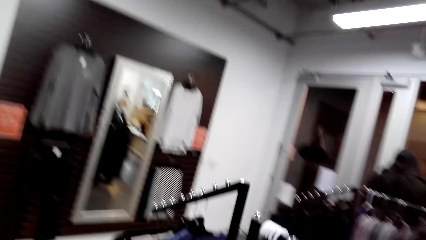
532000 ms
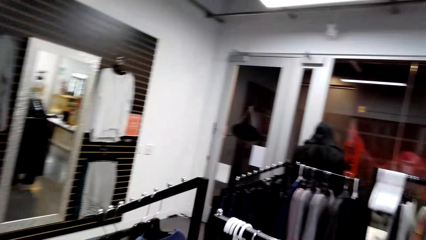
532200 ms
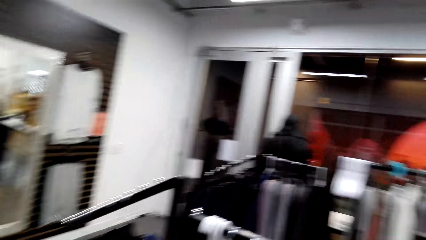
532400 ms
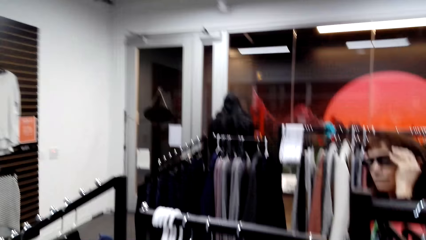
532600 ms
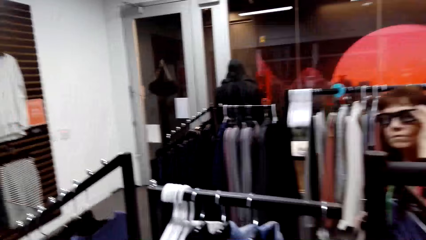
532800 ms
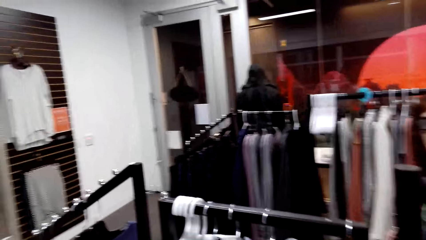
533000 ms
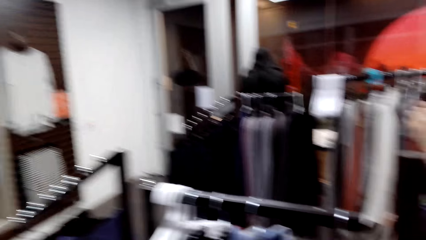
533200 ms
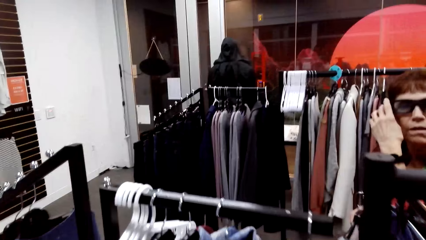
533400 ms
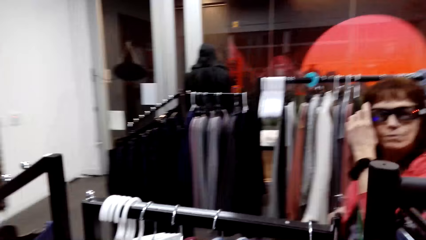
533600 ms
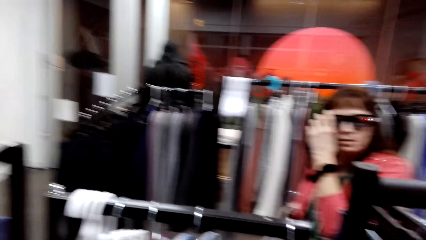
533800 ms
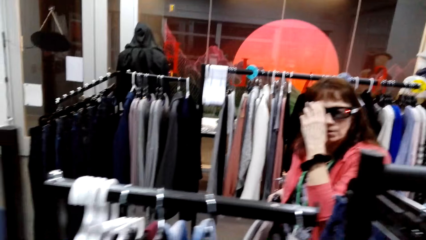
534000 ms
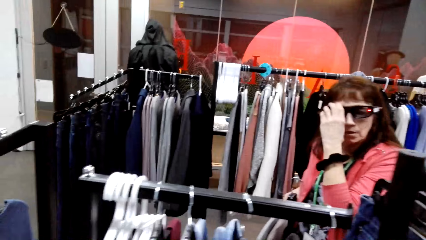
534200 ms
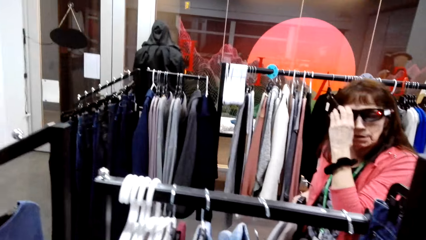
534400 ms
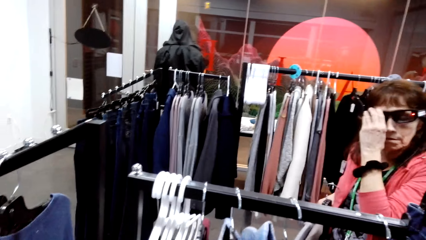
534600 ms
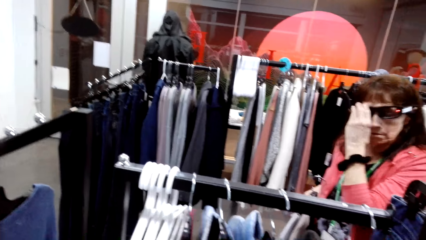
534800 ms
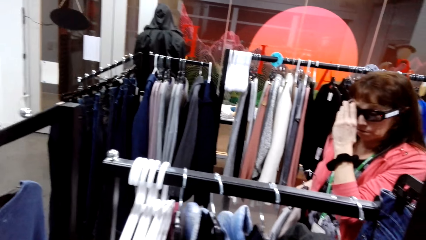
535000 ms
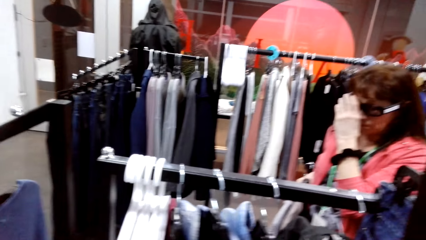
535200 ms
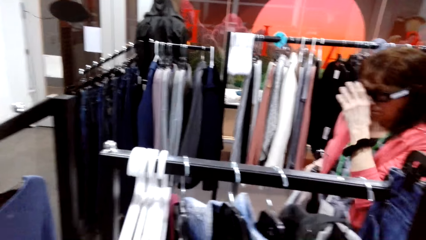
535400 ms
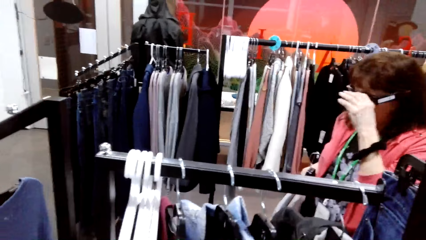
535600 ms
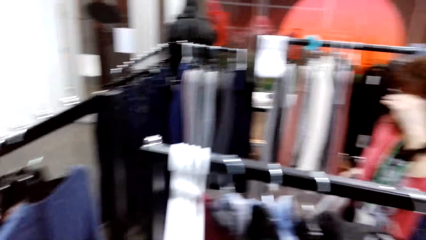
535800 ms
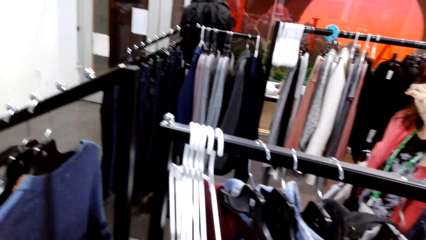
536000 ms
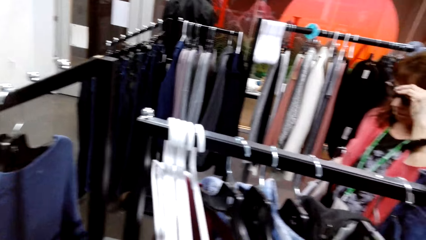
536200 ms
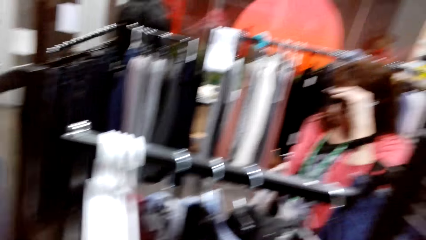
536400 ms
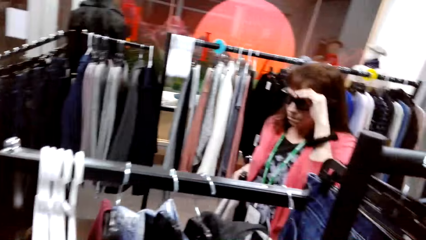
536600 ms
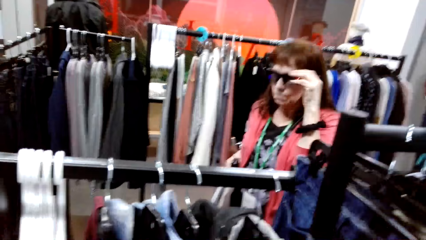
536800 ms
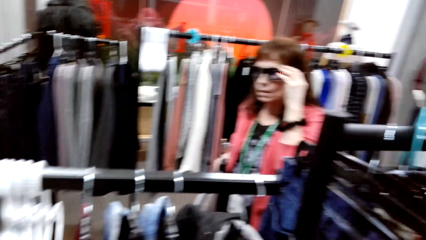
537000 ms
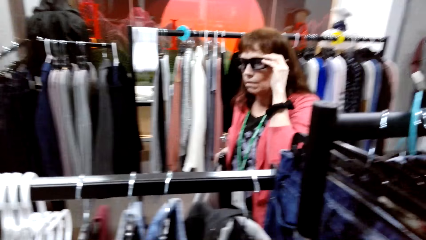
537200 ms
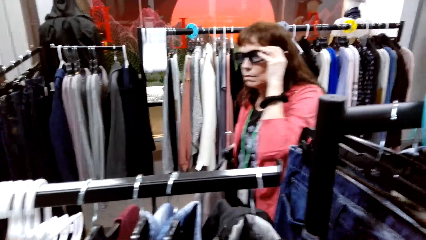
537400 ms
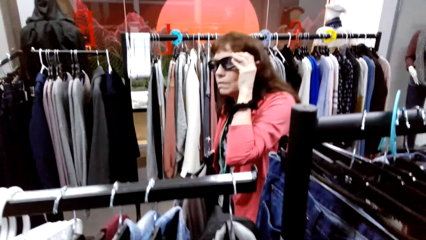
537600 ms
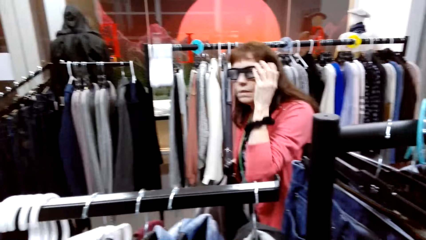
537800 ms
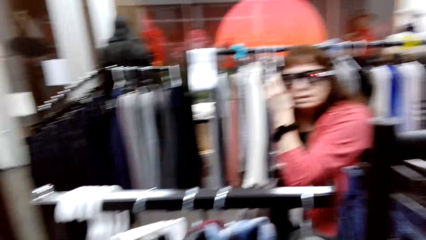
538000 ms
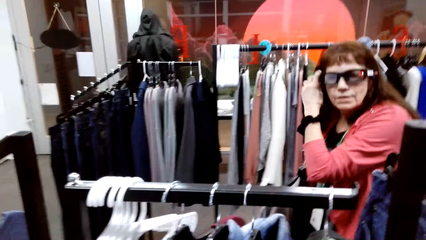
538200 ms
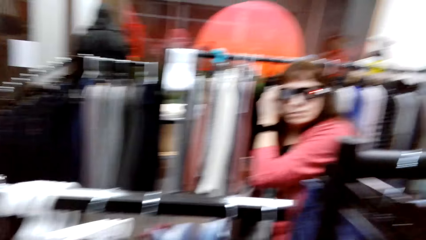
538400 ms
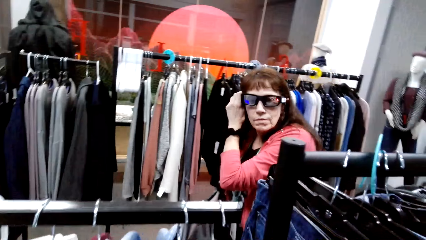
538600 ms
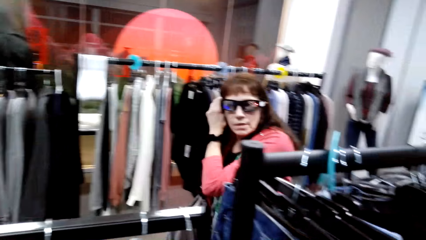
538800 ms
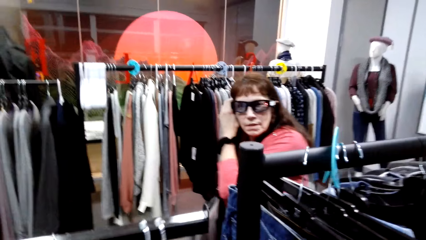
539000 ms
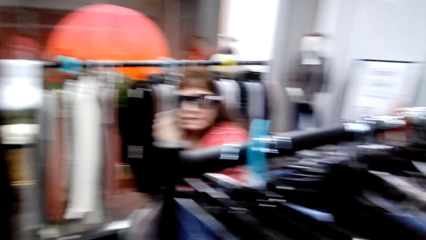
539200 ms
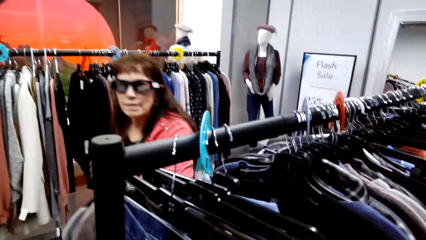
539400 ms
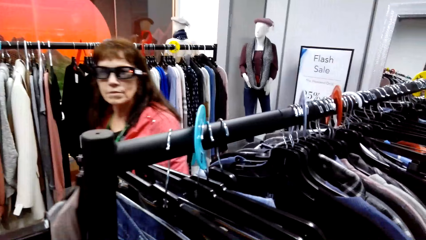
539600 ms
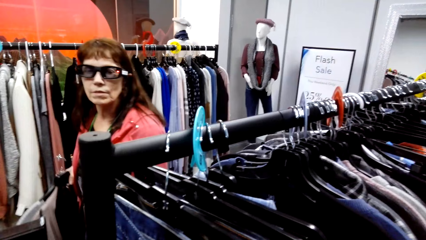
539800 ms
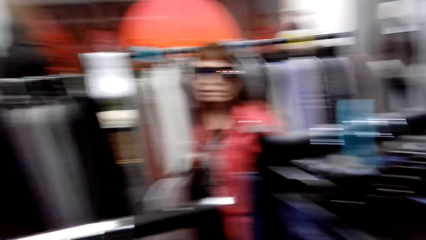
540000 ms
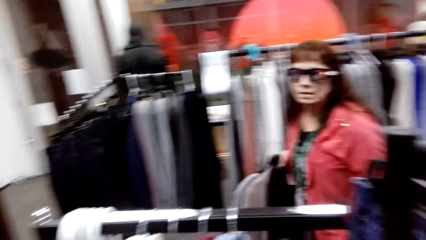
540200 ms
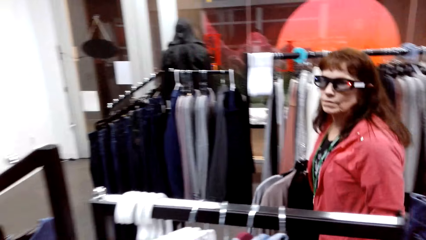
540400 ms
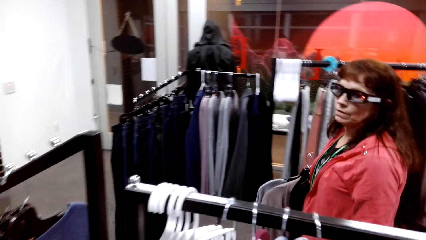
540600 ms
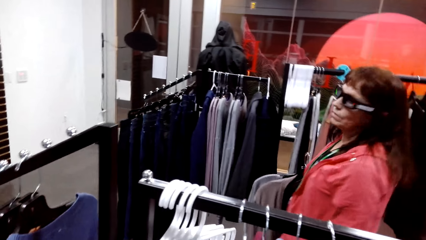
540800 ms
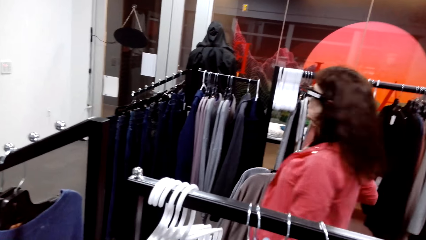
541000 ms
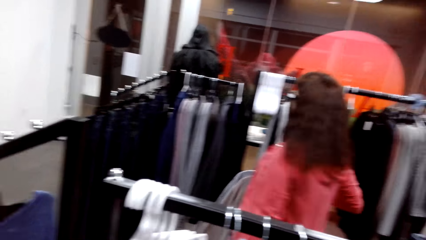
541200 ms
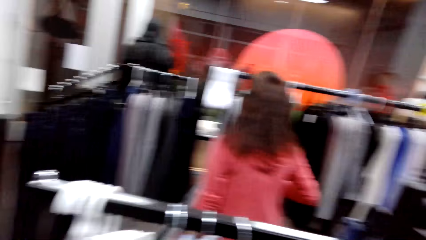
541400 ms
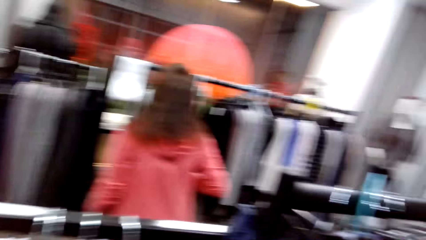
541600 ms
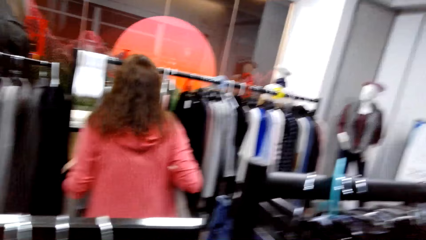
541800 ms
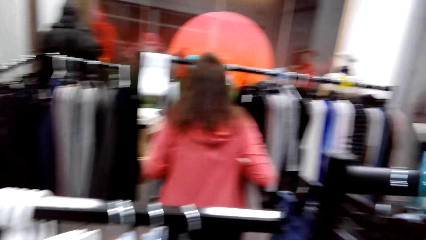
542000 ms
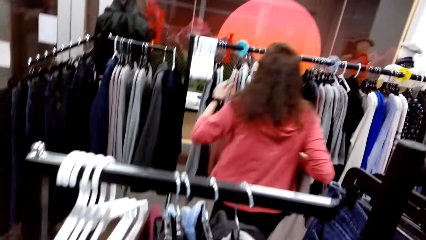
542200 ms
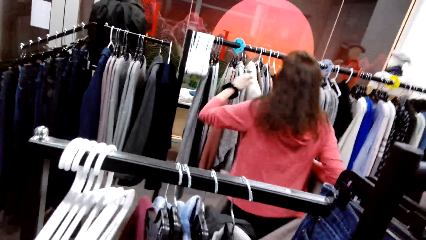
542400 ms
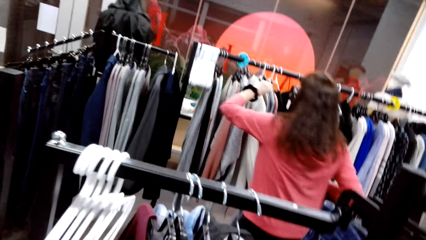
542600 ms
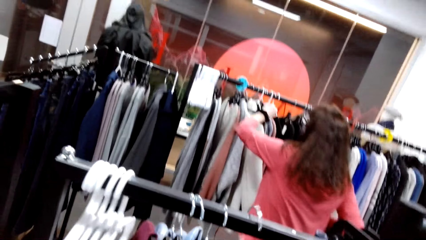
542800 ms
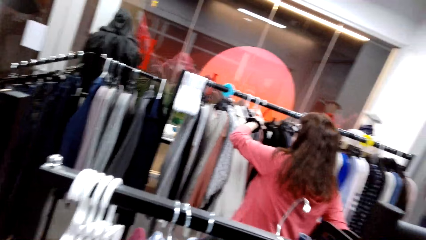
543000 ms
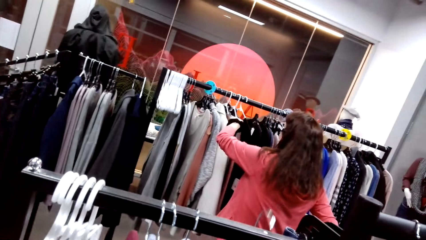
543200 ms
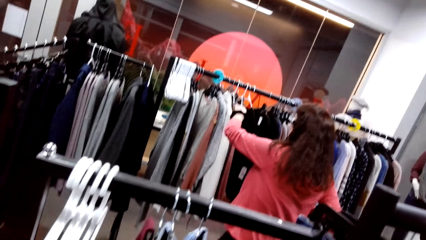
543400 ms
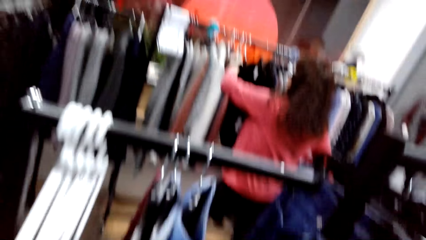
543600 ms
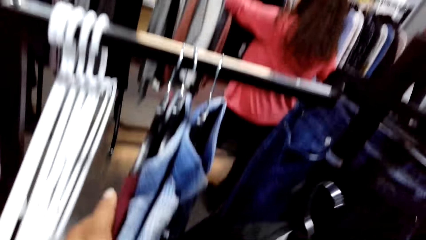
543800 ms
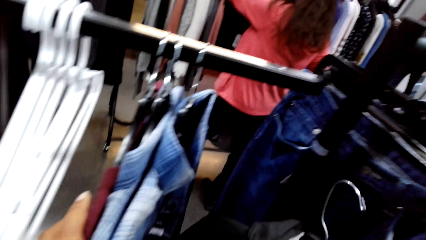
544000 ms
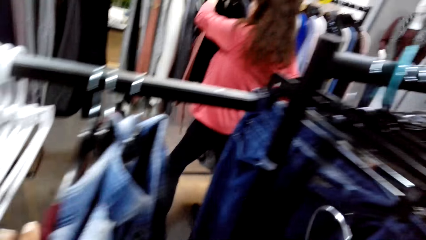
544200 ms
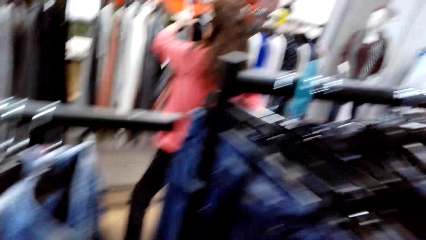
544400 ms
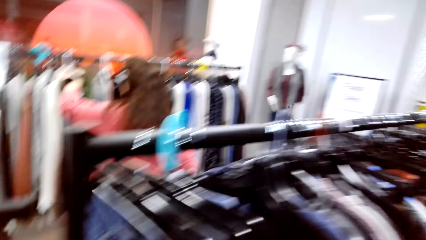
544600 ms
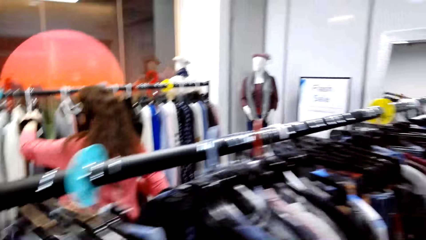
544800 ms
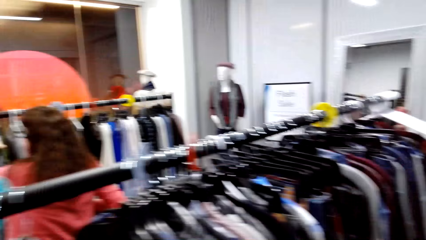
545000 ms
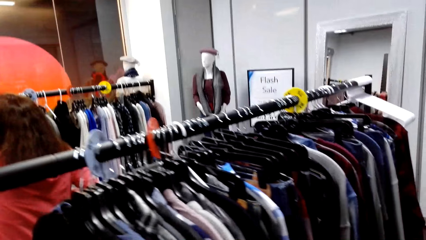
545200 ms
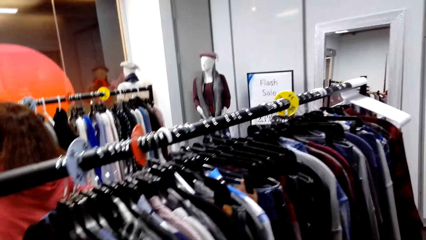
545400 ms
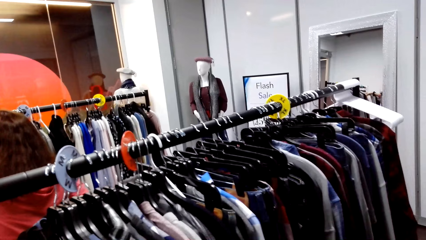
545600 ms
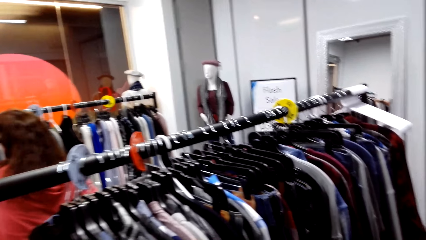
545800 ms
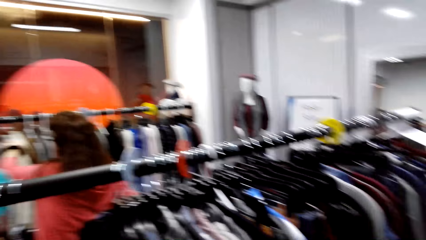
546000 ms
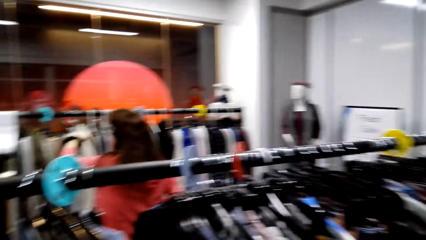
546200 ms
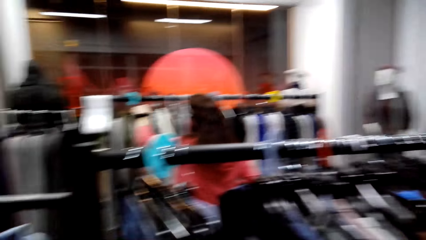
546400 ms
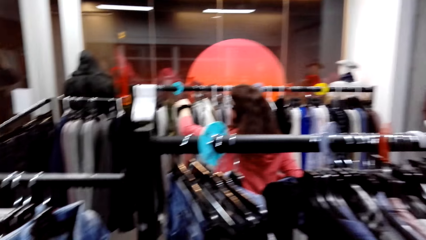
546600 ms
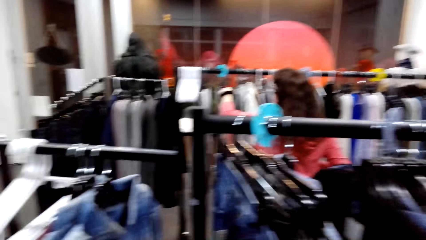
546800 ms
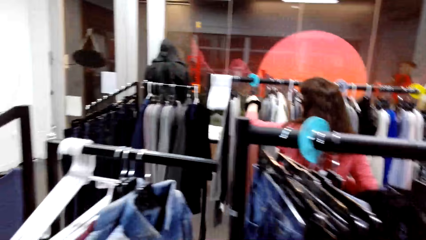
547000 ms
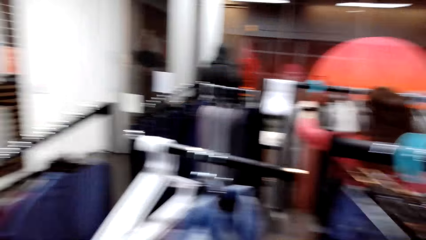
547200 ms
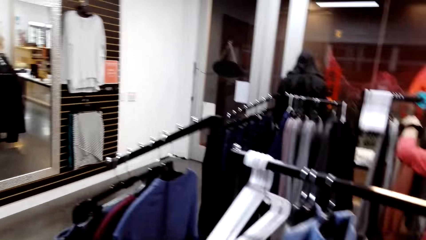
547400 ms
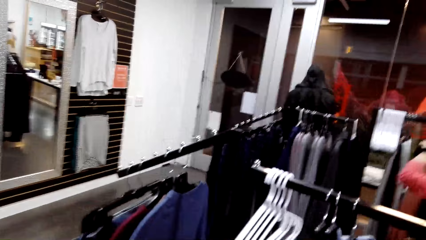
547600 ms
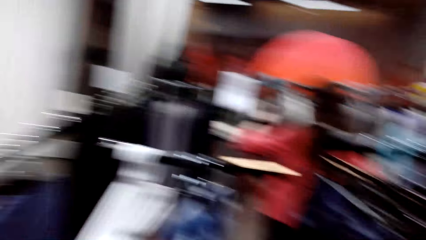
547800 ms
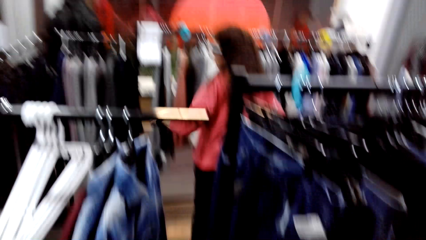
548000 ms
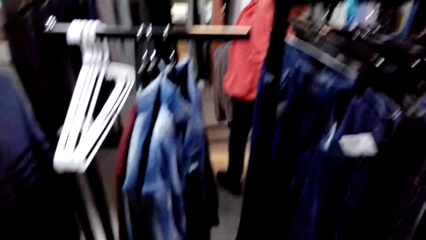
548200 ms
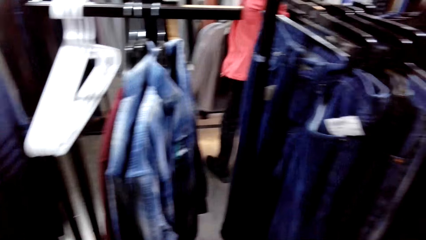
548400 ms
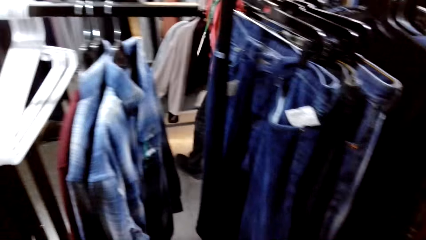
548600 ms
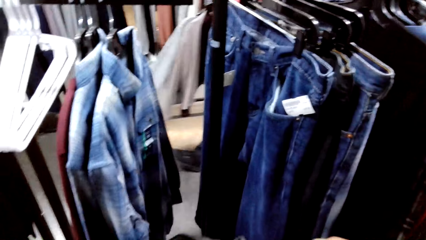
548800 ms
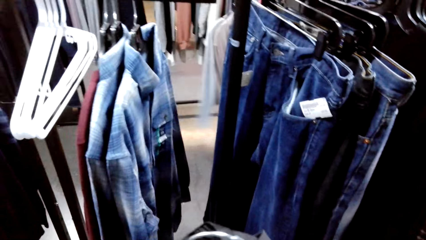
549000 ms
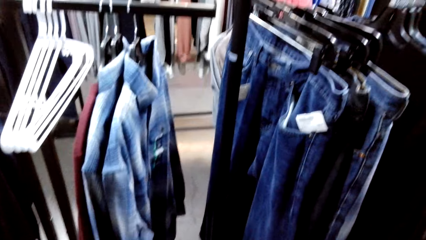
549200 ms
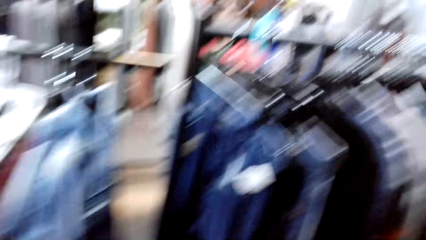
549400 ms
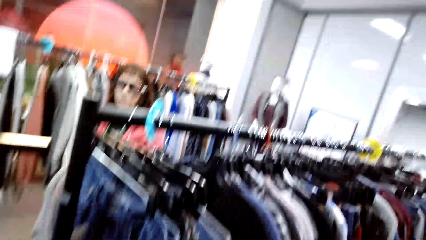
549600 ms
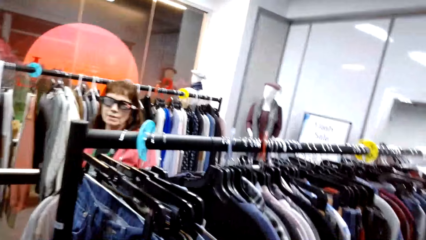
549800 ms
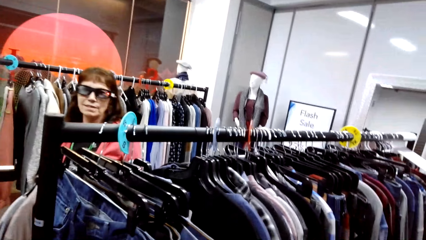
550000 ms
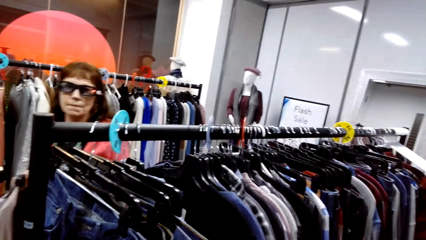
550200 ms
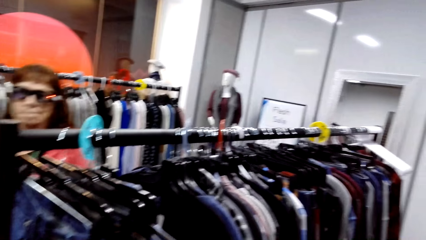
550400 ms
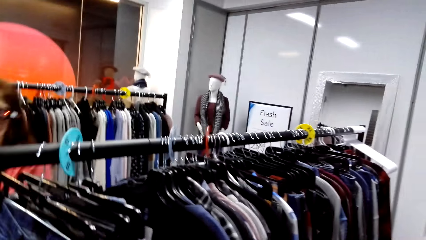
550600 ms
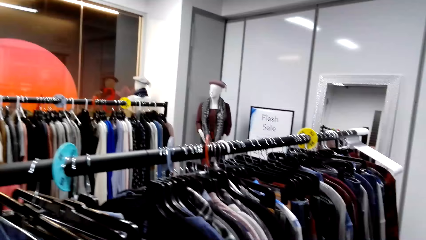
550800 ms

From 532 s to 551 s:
The camera wearer walks around the clothing store. A woman fixes her glasses. The camera wearer dialogues with the woman. They look around the clothing. They dialogue with the woman. The woman looks at the other side. The camera wearer looks around the clothing. They pick a cloth. They dialogue with the woman. The woman moves cloths. The camera wearer looks around.
